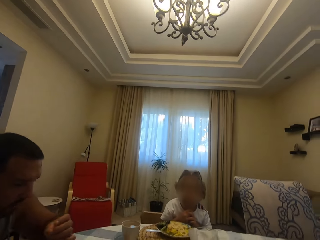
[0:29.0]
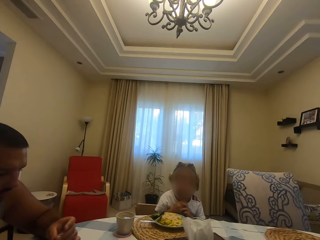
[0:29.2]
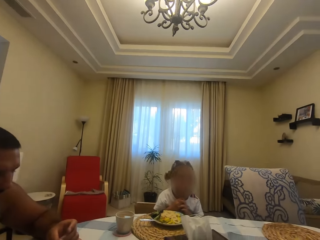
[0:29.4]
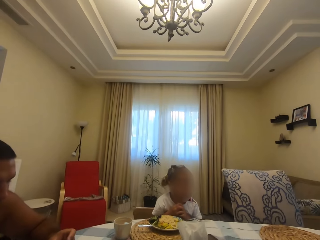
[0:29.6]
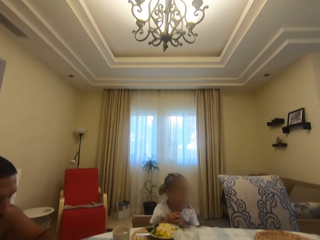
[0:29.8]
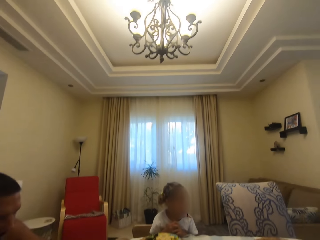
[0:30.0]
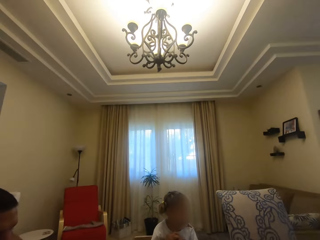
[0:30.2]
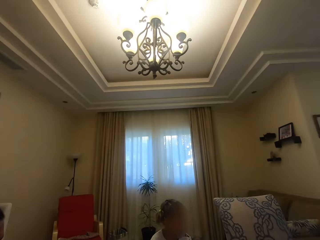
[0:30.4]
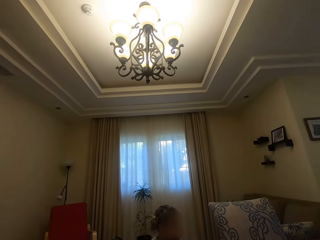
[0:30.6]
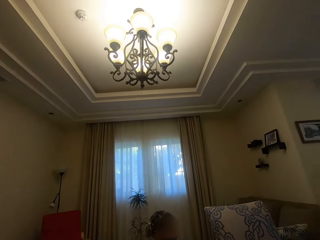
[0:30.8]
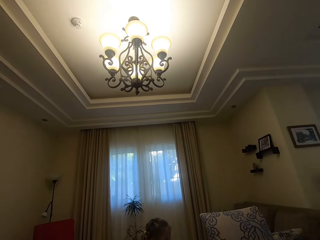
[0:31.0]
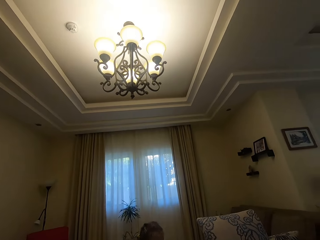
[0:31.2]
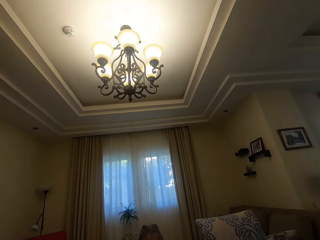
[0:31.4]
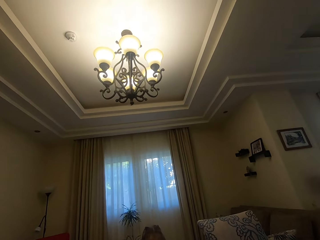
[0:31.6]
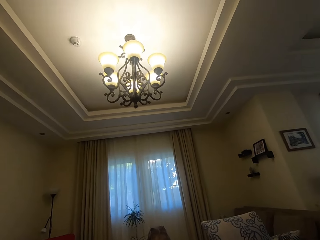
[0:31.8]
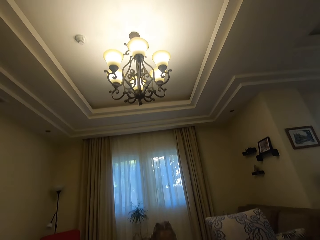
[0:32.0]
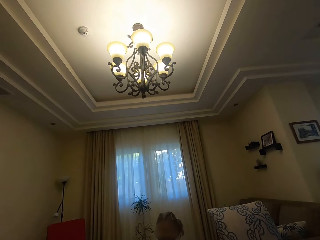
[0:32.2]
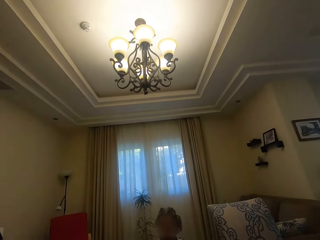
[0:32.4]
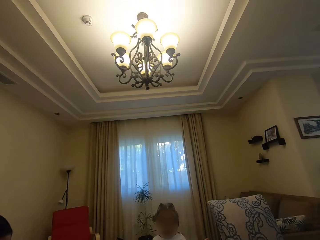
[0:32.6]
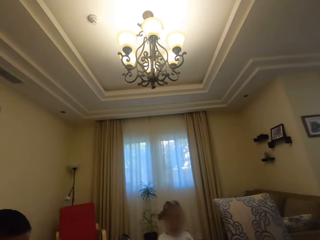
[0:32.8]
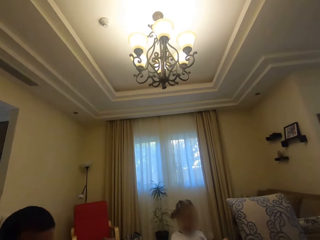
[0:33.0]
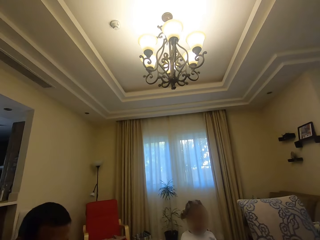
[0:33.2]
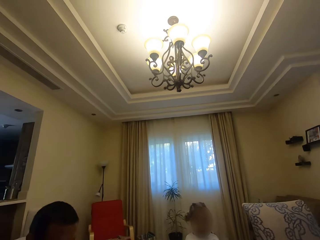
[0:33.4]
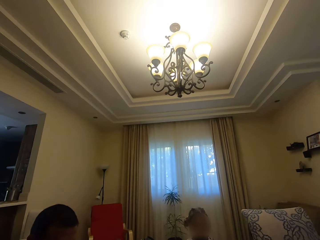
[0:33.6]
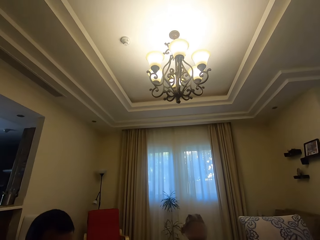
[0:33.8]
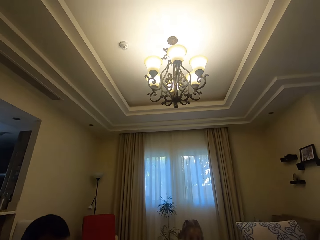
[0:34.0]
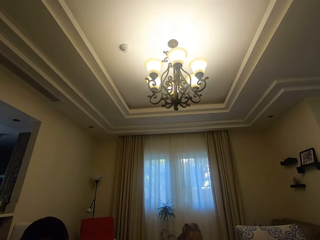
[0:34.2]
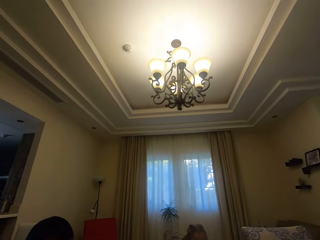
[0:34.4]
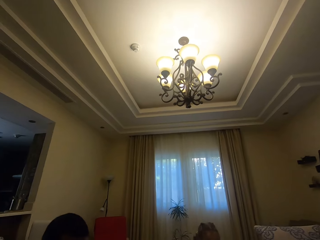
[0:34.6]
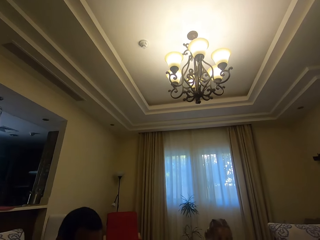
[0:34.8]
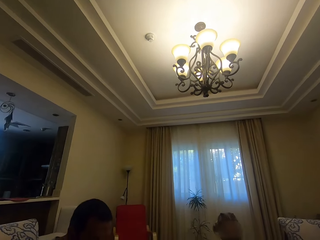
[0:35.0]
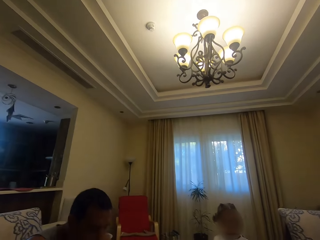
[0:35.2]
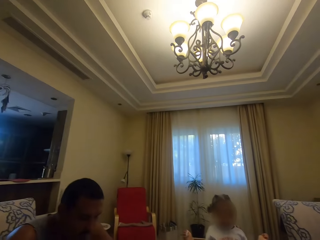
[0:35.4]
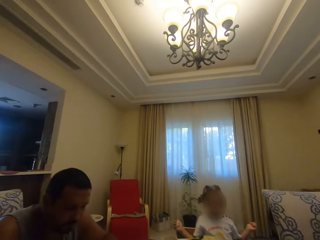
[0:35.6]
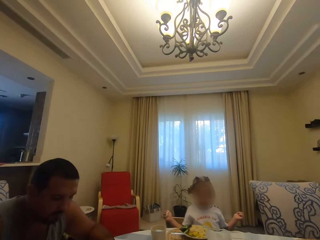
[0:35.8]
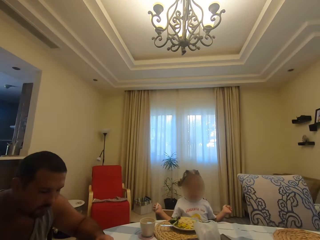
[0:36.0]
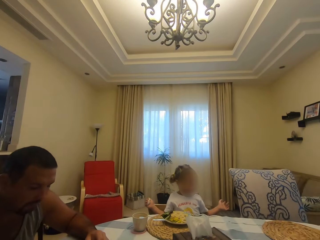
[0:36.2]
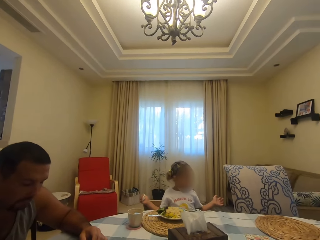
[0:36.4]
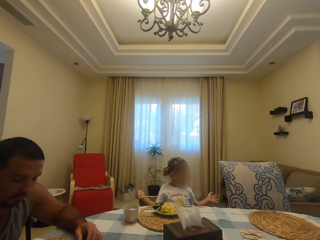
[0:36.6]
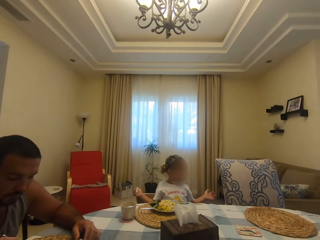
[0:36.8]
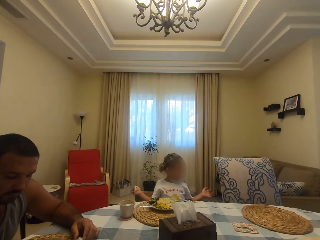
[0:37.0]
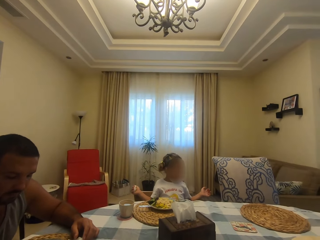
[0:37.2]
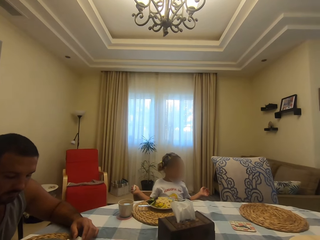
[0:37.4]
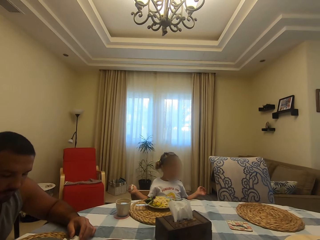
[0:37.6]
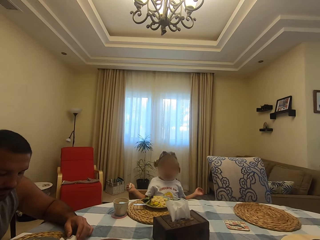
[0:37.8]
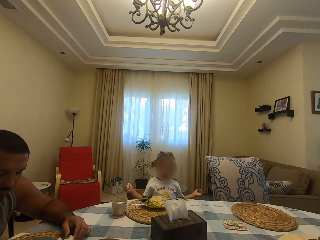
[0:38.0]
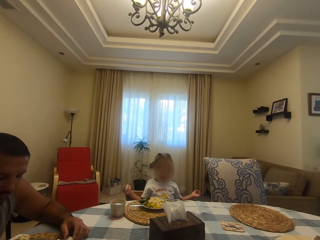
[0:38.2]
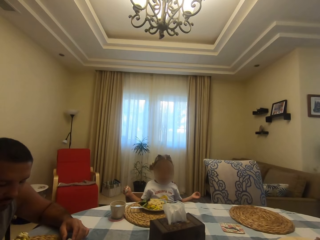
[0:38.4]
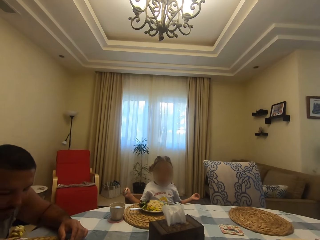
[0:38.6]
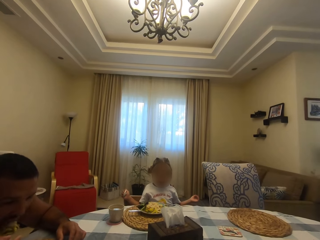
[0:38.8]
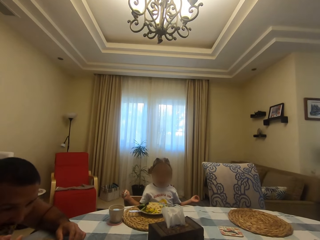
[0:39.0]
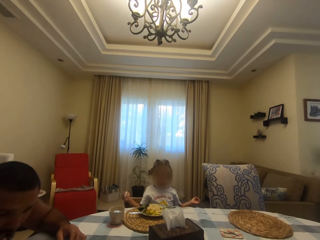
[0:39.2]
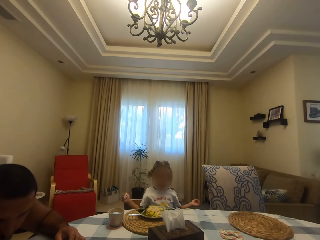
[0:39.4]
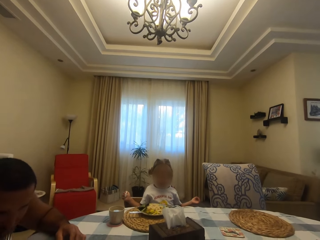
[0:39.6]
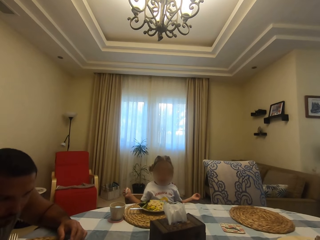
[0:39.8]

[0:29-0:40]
The camera wearer eats food with a man and a child. The child talks to the camera wearer. The child moves her hands. The camera wearer talks to the child.

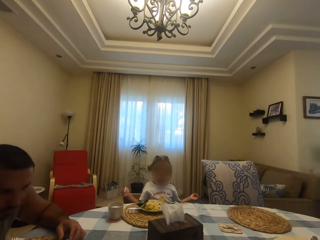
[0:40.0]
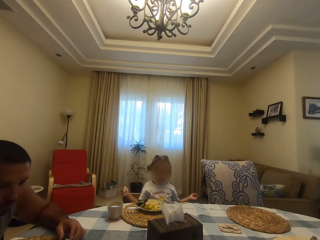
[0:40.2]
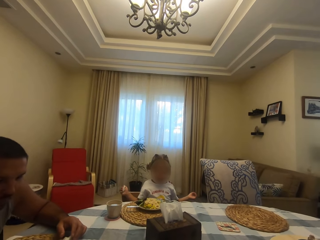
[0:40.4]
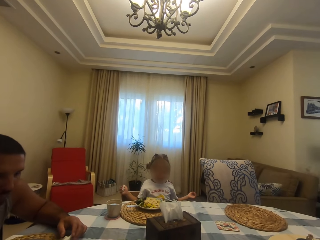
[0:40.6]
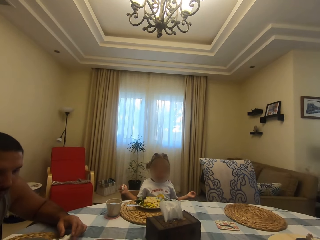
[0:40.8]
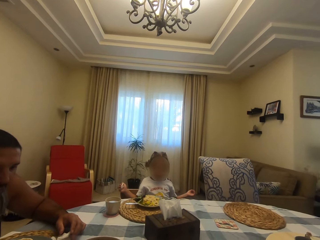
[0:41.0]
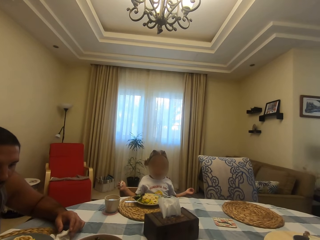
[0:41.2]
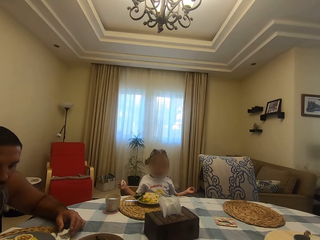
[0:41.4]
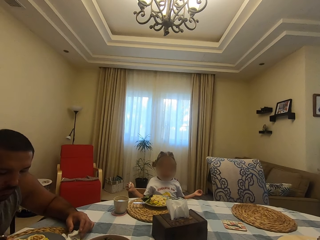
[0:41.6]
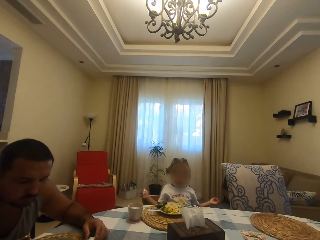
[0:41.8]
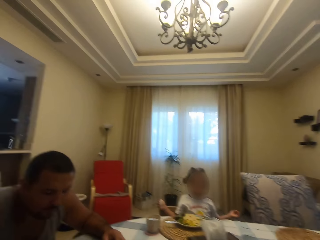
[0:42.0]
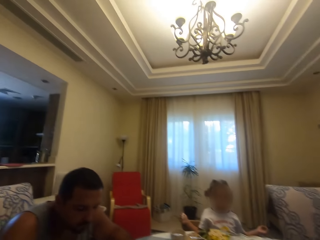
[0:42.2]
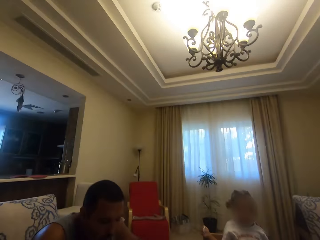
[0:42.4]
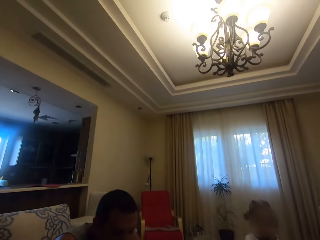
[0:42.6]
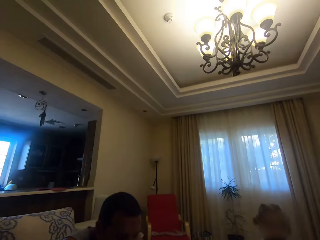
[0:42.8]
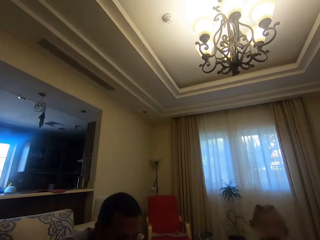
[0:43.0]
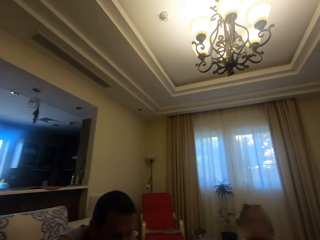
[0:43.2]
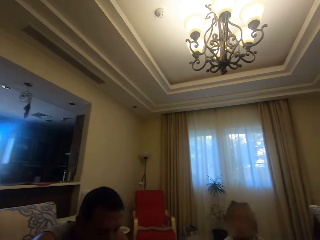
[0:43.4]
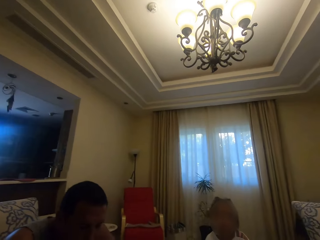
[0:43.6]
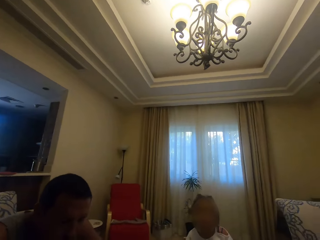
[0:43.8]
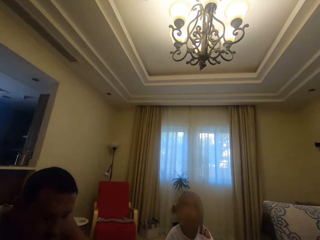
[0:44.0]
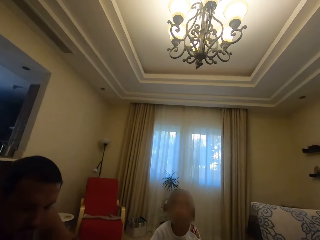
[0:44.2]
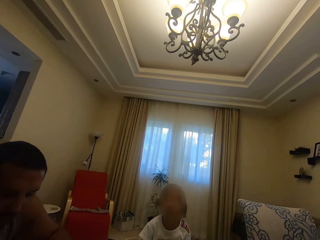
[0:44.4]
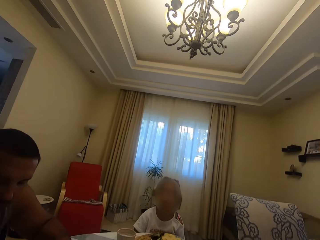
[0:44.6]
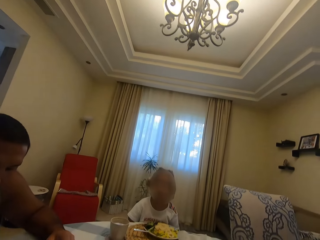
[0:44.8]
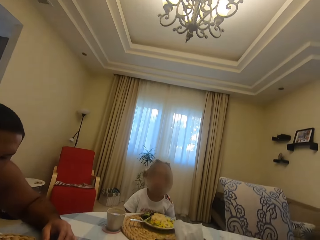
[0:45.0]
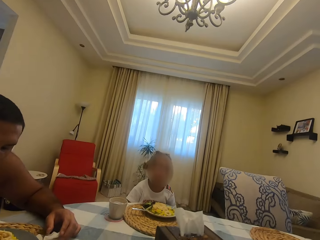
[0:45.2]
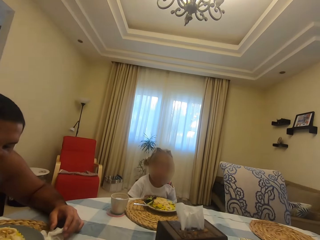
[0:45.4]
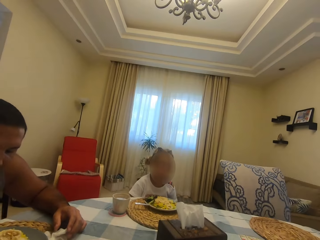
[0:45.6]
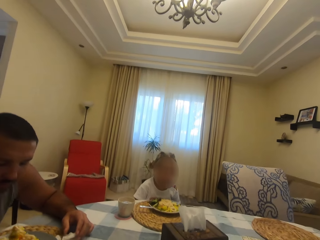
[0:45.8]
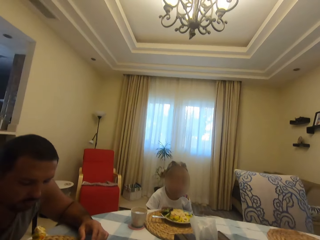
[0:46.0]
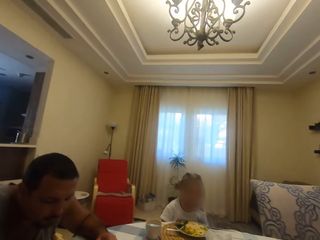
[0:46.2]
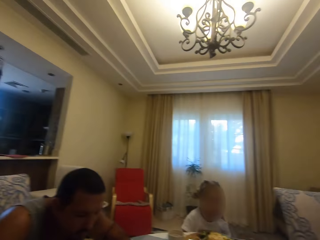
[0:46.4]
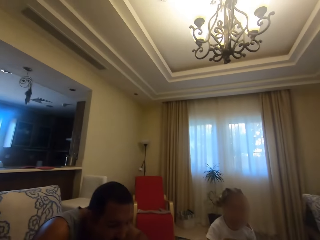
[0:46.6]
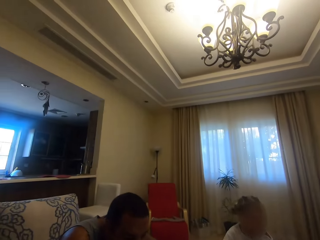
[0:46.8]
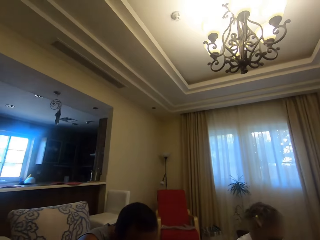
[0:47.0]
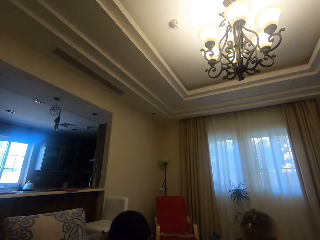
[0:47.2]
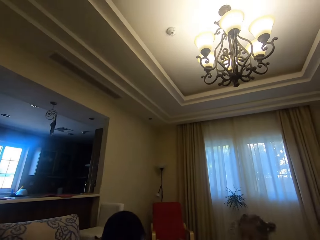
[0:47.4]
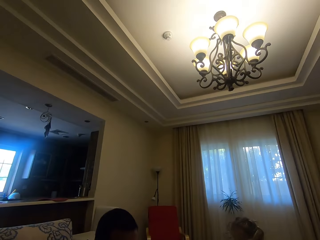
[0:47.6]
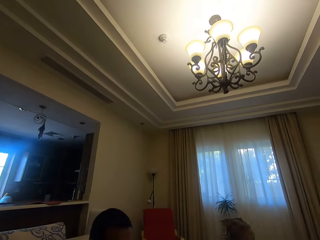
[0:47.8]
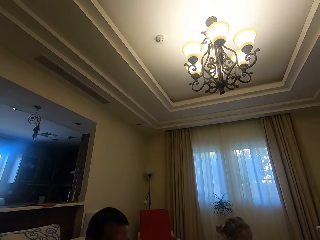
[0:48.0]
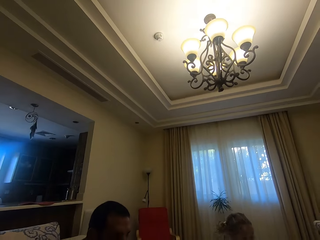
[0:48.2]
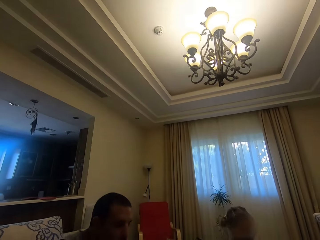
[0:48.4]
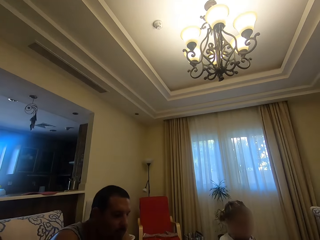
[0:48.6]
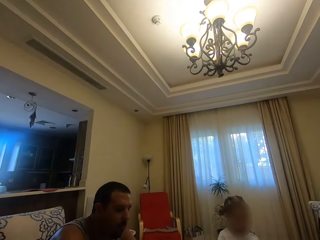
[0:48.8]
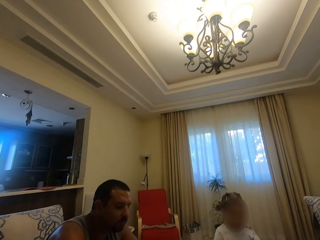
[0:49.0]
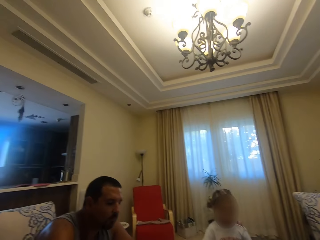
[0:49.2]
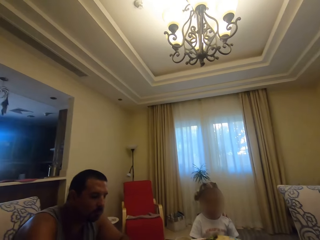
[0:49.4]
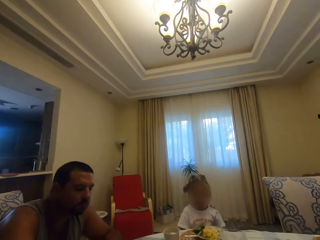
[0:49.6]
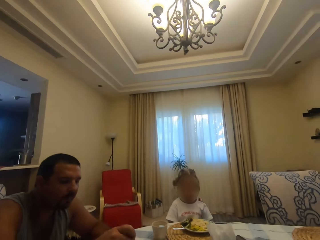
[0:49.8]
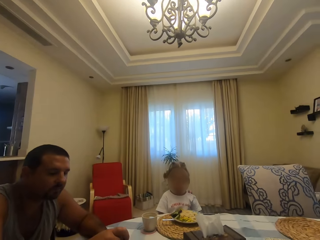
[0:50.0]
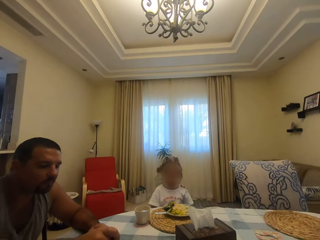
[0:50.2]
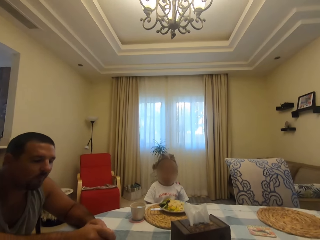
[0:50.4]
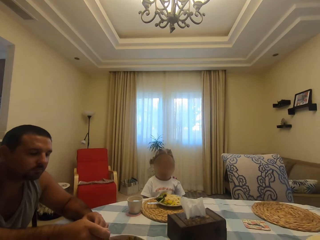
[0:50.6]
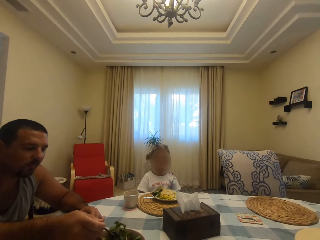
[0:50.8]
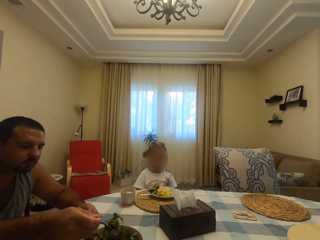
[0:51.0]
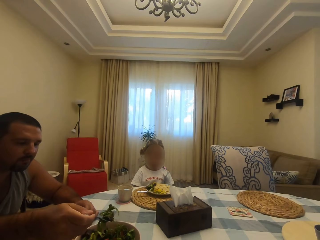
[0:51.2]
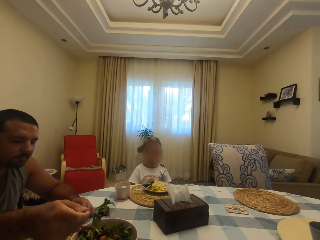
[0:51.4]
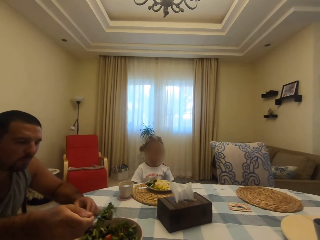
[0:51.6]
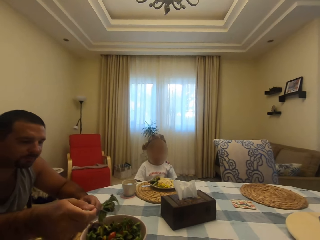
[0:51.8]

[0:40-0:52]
The camera wearer converses, and looks around. A child talks to the camera wearer. The child moves her hands.
